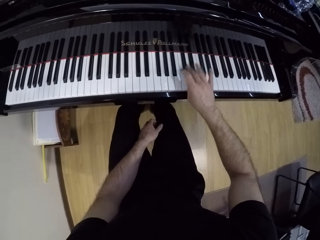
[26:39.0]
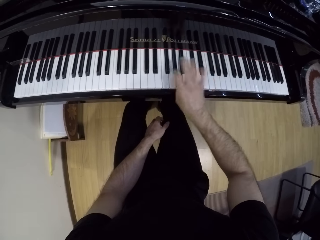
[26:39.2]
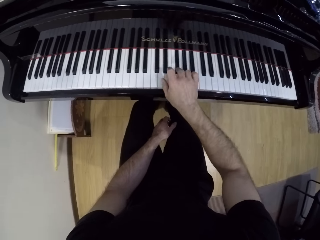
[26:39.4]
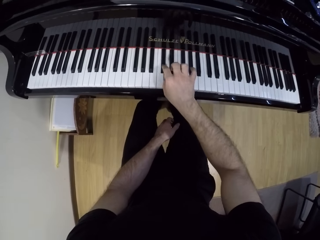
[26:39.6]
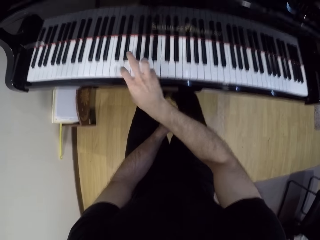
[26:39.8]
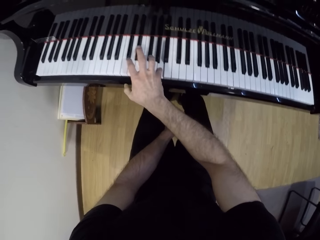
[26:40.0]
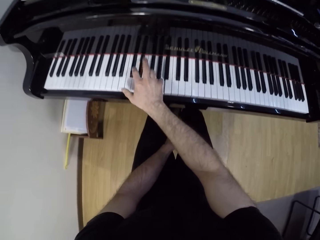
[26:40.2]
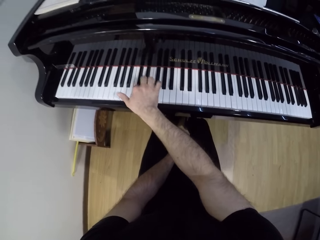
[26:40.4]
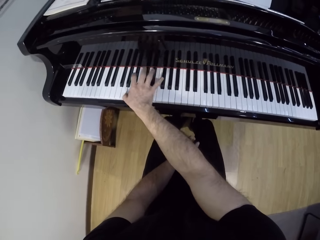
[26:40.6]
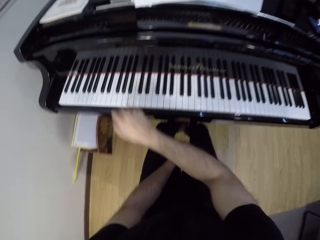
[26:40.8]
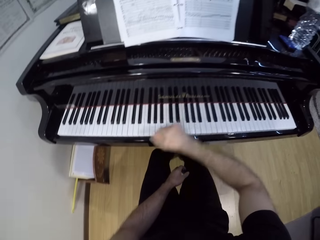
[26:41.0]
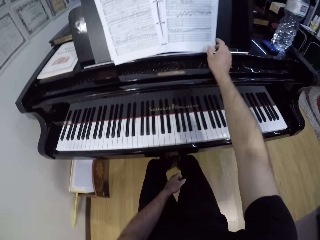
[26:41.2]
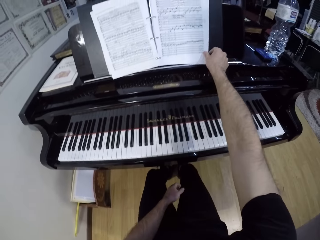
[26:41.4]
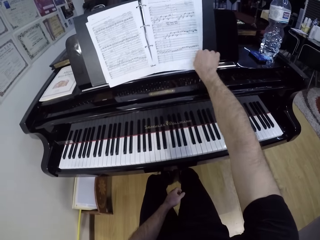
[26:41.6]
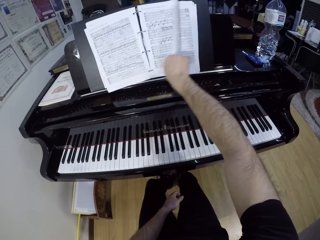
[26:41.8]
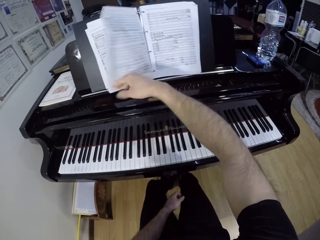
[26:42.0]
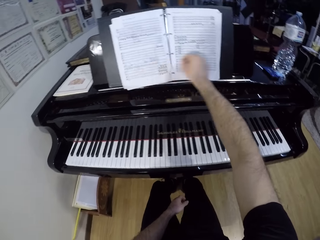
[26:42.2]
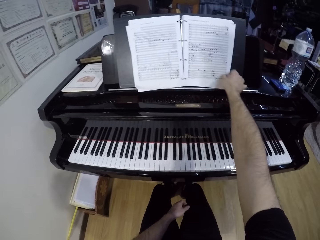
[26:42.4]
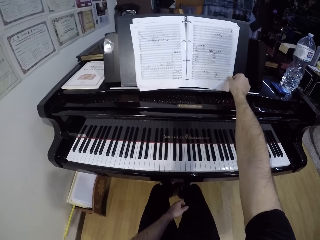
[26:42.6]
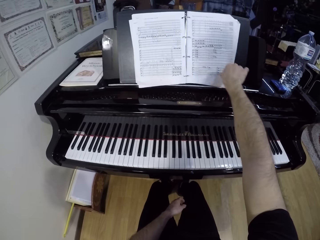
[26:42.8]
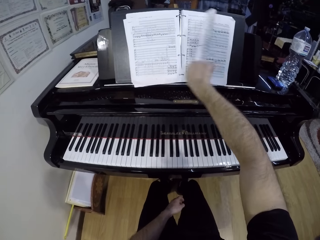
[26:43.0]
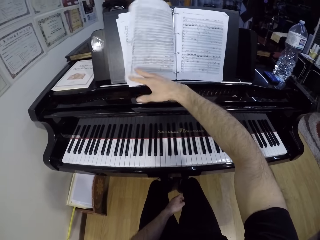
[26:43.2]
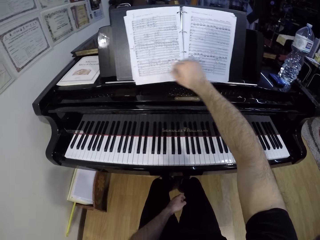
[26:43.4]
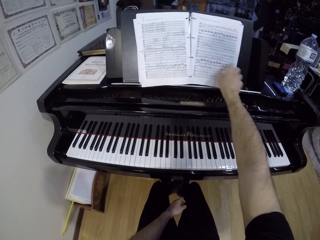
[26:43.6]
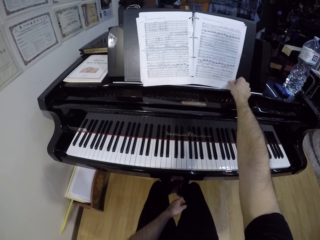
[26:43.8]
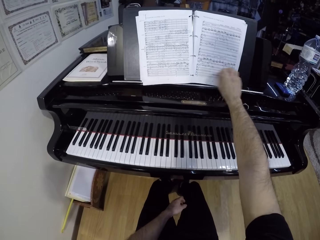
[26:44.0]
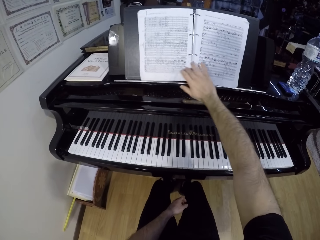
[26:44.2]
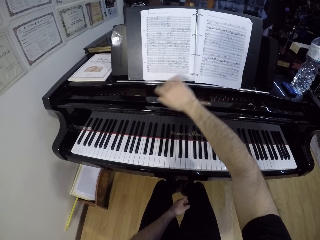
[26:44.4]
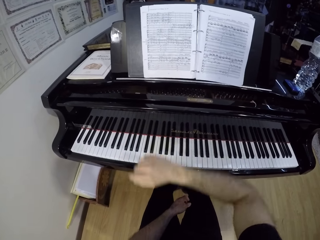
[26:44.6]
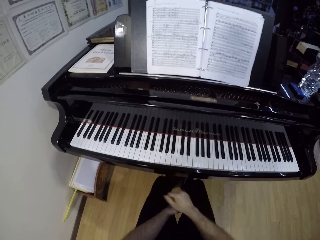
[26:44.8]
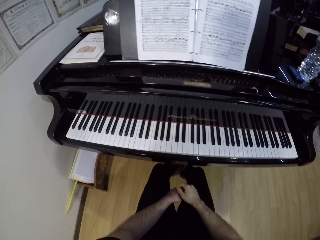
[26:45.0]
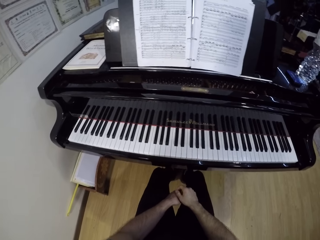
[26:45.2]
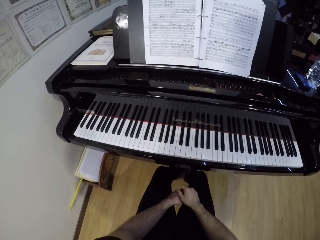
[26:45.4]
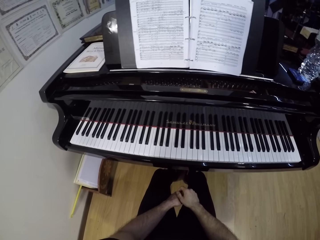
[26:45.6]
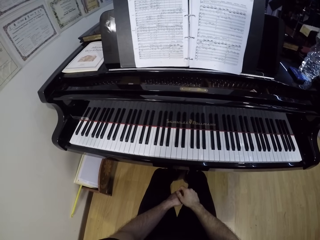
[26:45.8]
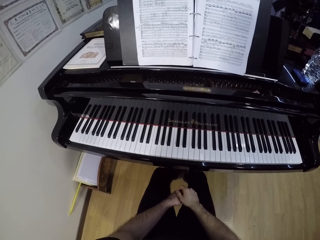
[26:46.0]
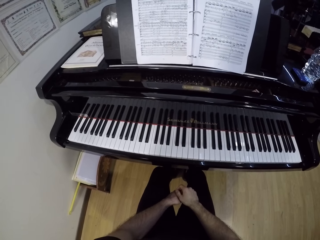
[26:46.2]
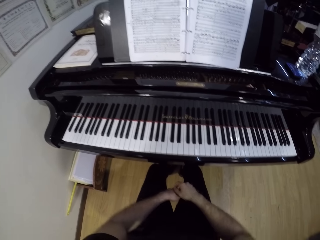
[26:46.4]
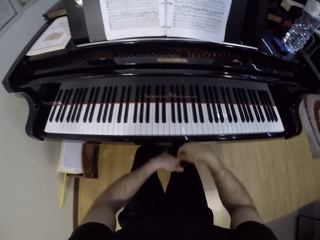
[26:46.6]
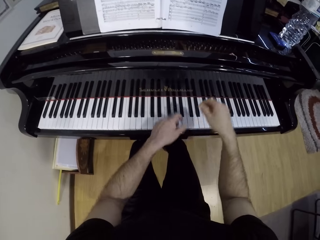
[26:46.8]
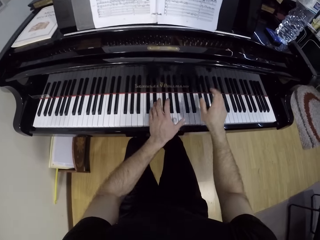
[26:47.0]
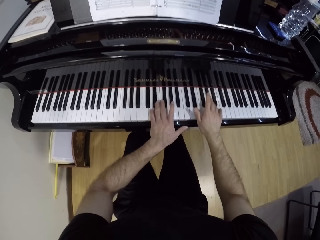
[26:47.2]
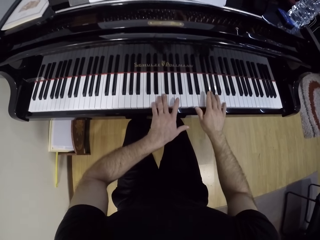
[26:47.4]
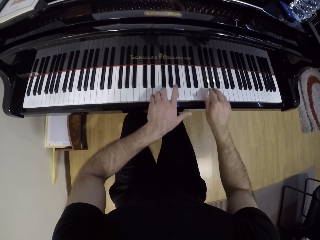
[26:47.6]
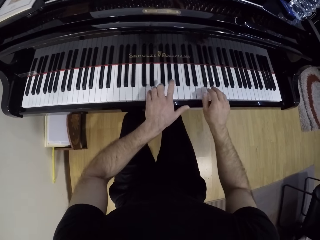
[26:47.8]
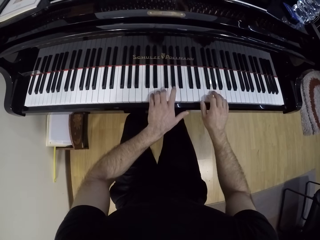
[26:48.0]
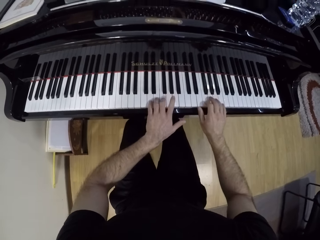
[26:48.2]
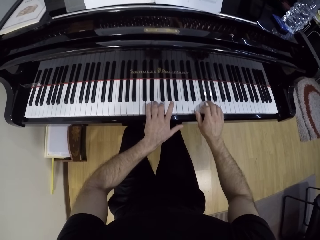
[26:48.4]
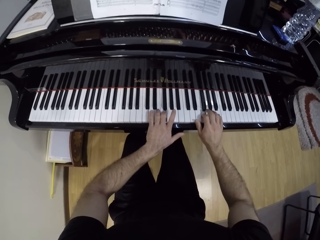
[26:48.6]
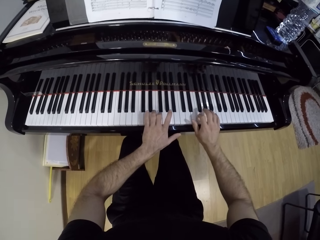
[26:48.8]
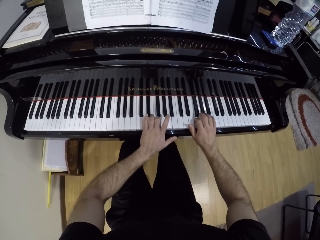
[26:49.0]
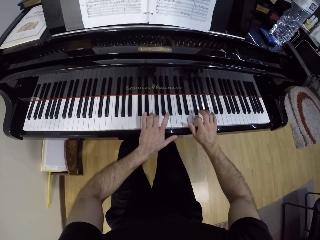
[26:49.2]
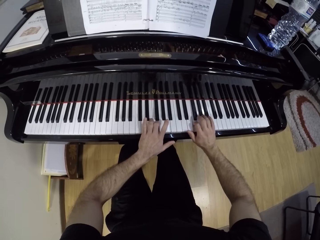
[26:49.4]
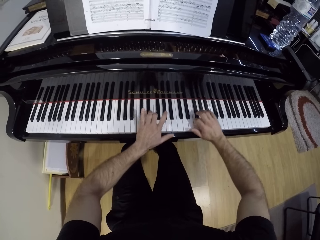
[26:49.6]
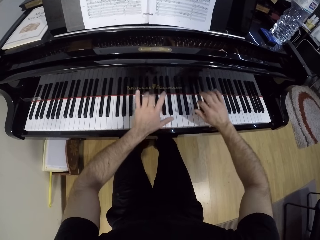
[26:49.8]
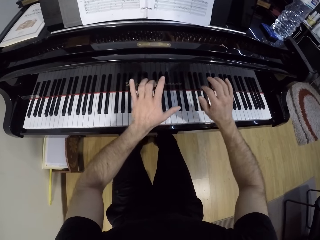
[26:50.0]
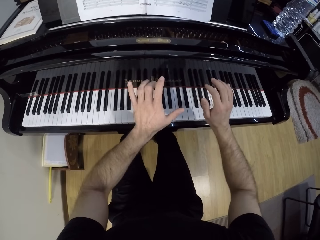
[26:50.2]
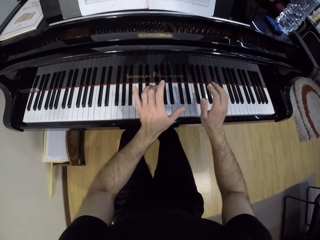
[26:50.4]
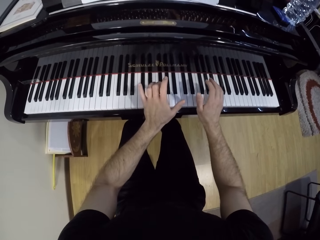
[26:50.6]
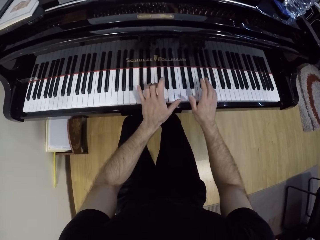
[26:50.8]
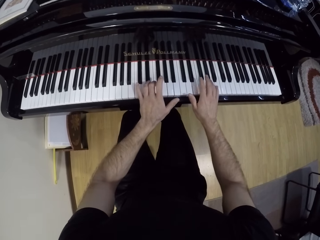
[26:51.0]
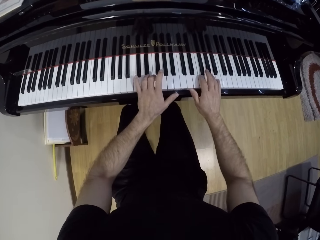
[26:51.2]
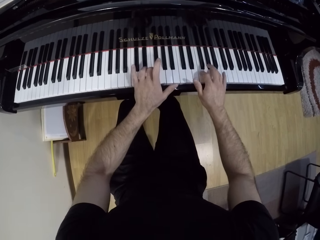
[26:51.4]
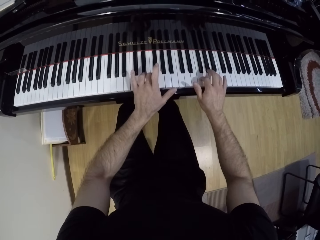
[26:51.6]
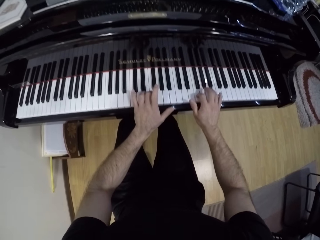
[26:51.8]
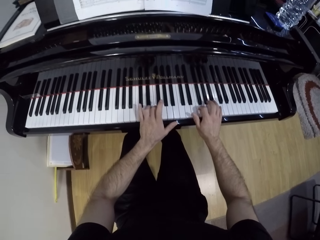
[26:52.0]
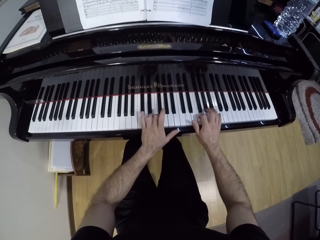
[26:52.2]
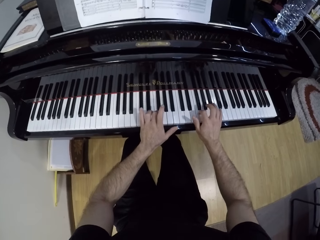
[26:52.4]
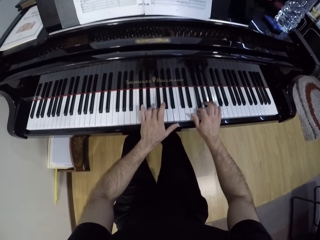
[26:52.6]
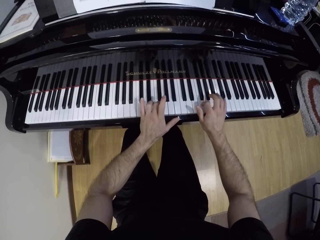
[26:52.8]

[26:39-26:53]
The camera wearer flips a music sheet with his right hand. He opens the book on the piano. He flips the music sheet with his left hand. He plays the piano with both hands.

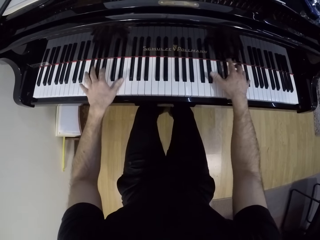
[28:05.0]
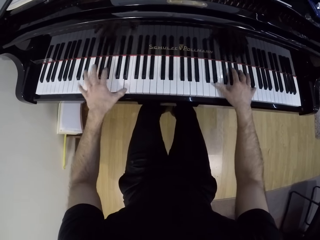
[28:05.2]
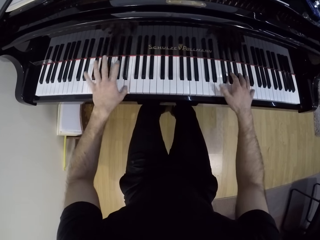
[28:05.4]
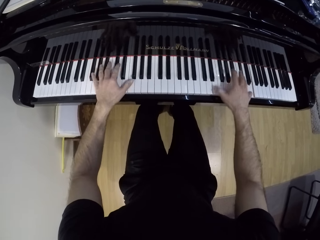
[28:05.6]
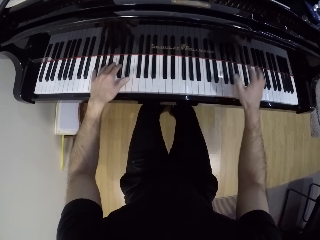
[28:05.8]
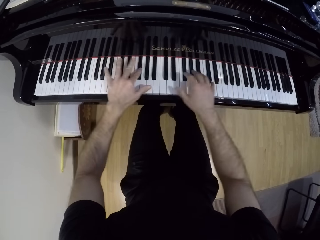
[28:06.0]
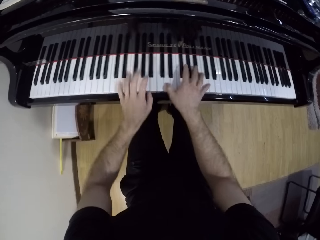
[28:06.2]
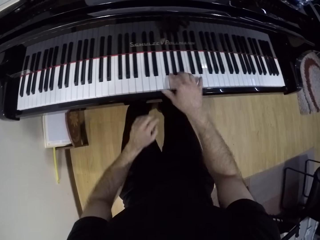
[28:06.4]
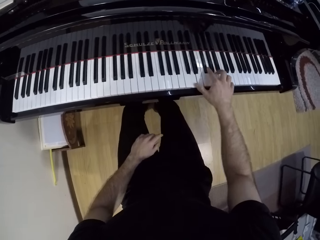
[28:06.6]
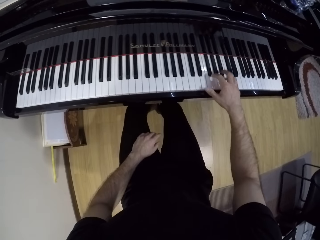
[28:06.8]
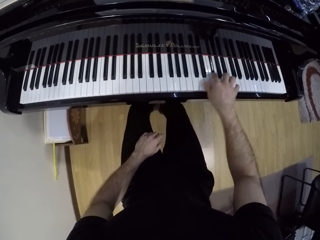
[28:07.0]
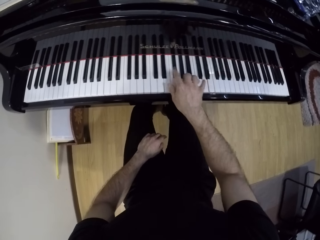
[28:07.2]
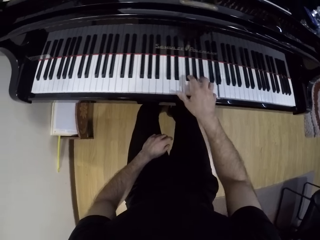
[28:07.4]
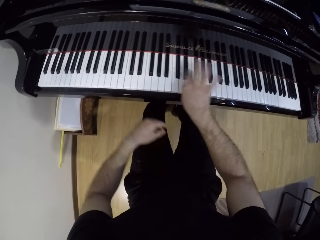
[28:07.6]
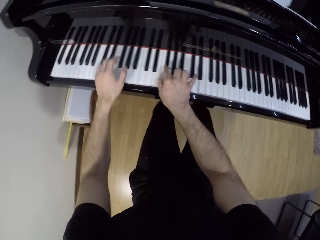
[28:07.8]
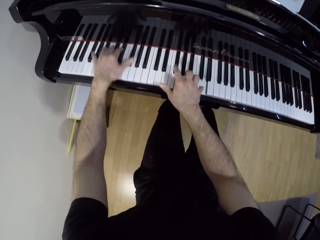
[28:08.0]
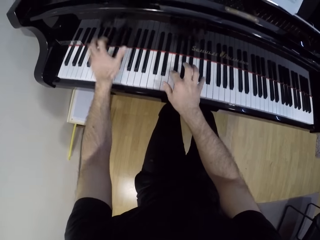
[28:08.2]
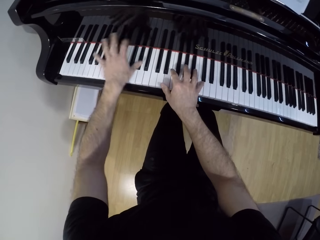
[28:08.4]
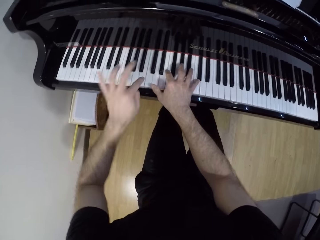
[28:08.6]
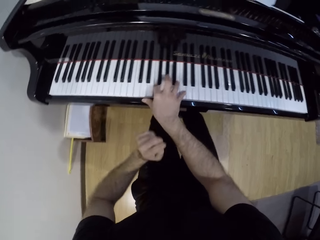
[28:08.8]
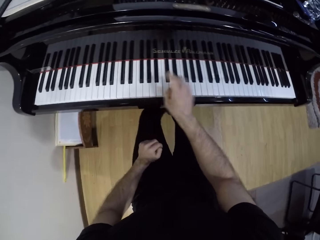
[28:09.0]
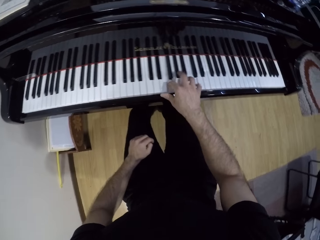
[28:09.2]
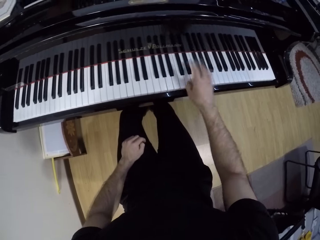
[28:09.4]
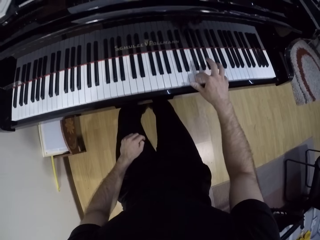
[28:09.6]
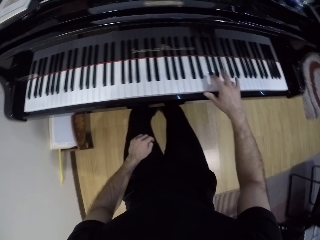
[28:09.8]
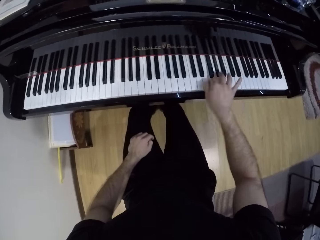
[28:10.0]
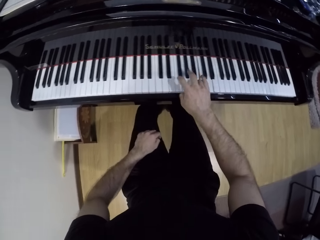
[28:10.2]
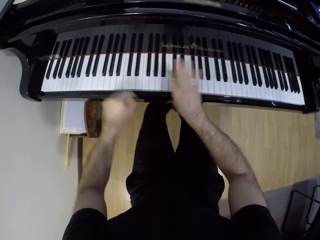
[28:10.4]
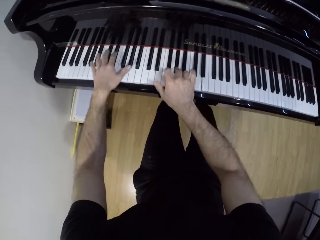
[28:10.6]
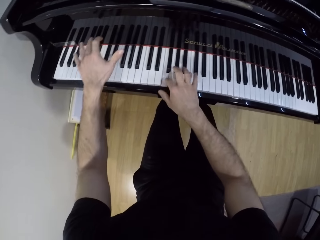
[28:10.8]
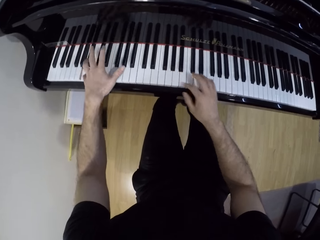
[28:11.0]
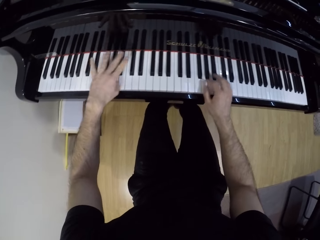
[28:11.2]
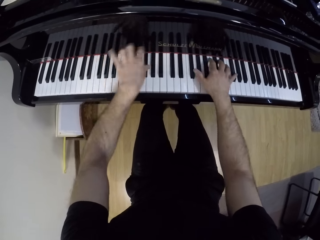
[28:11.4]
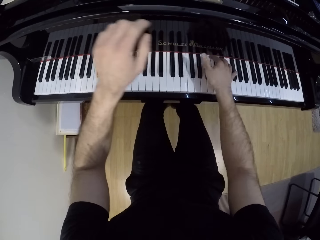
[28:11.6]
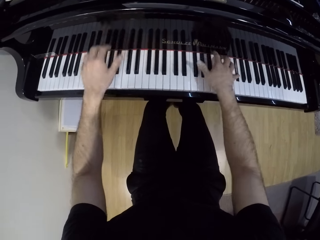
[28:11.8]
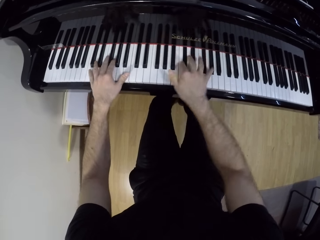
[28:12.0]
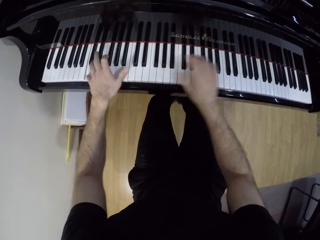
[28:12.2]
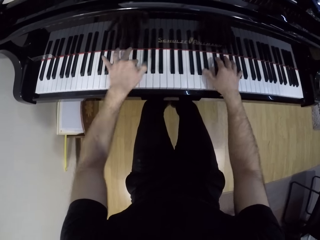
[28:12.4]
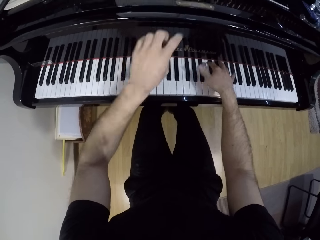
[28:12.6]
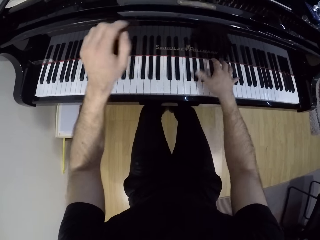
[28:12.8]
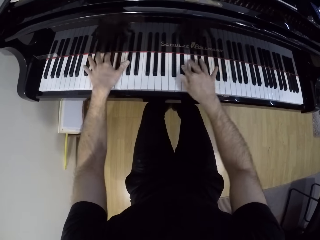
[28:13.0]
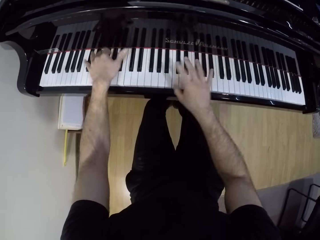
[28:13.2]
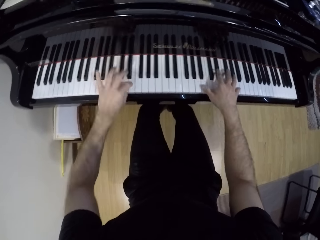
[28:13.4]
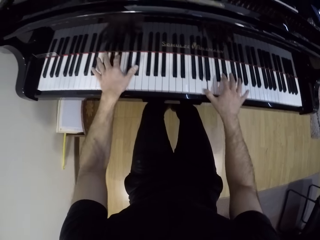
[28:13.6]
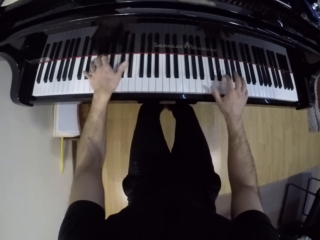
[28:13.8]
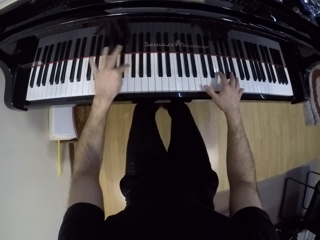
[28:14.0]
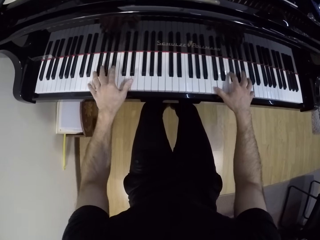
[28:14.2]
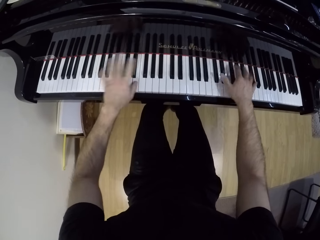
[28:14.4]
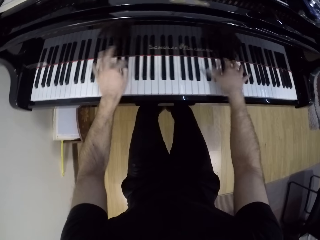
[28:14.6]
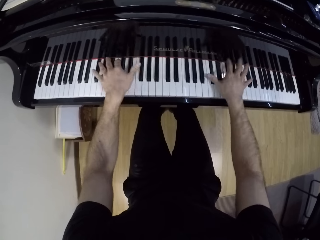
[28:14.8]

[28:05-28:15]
The camera wearer plays the piano with his right hand. He plays the piano with both hands. He plays the piano with his right hand. He plays the piano with both hands.
